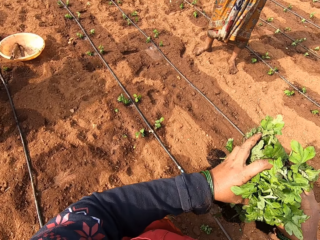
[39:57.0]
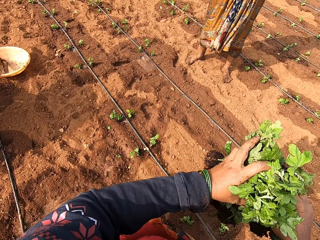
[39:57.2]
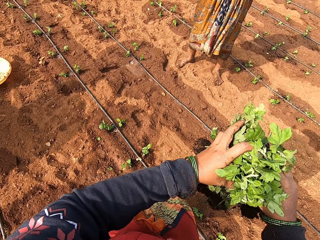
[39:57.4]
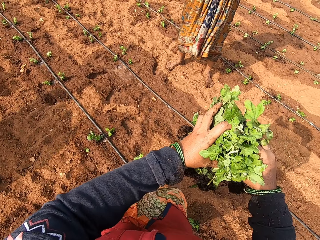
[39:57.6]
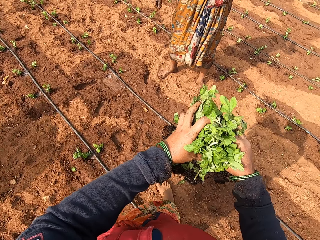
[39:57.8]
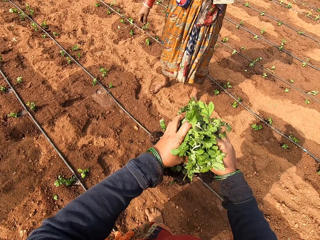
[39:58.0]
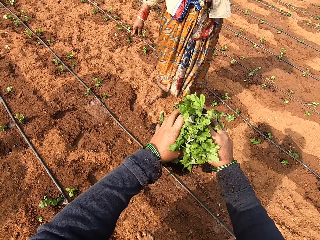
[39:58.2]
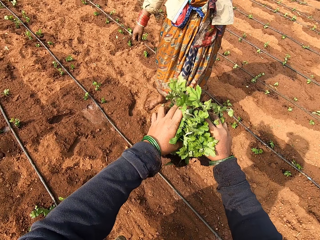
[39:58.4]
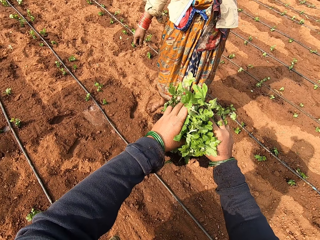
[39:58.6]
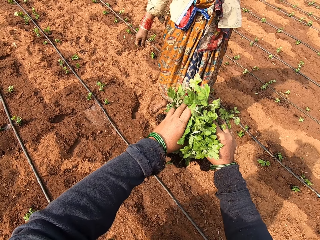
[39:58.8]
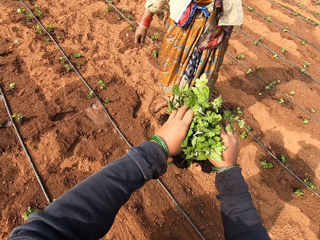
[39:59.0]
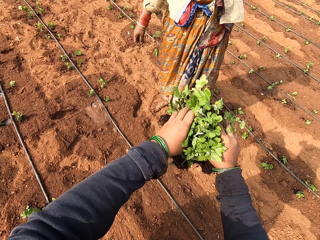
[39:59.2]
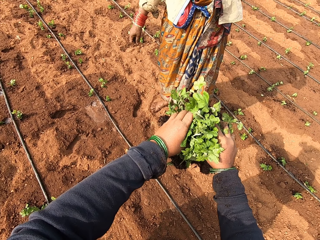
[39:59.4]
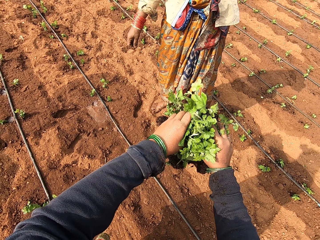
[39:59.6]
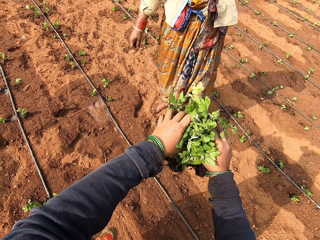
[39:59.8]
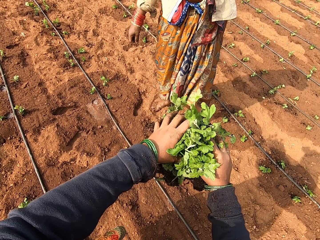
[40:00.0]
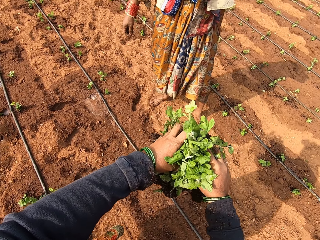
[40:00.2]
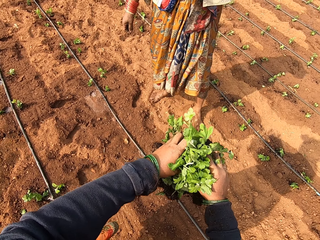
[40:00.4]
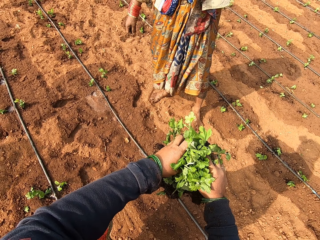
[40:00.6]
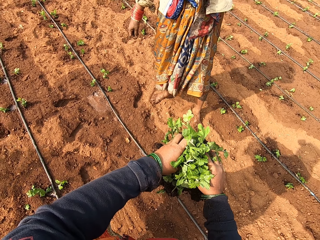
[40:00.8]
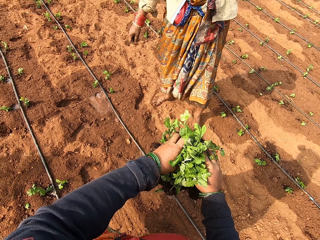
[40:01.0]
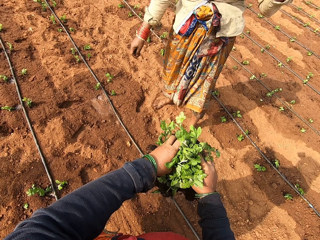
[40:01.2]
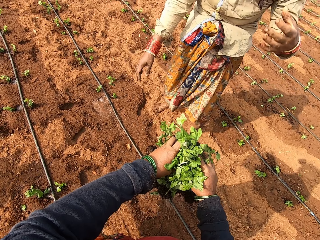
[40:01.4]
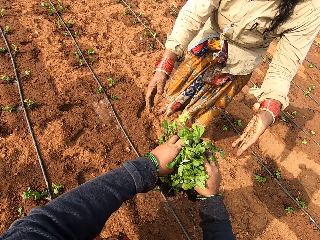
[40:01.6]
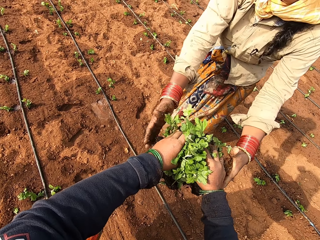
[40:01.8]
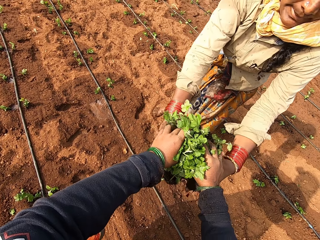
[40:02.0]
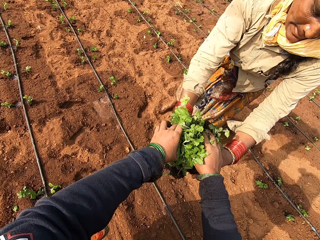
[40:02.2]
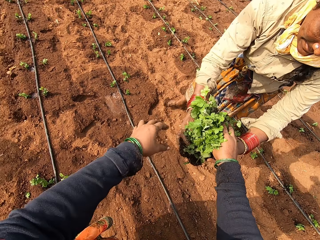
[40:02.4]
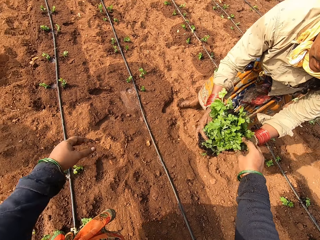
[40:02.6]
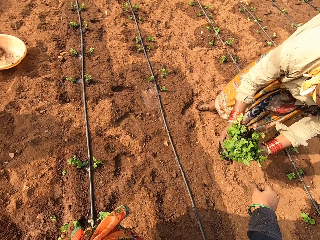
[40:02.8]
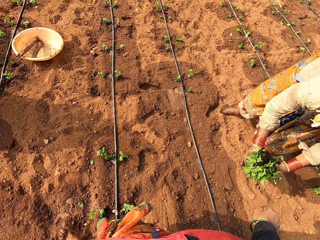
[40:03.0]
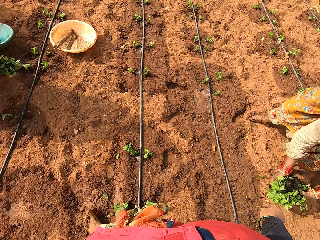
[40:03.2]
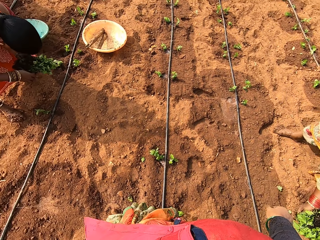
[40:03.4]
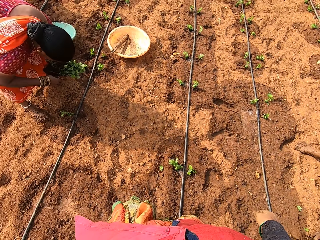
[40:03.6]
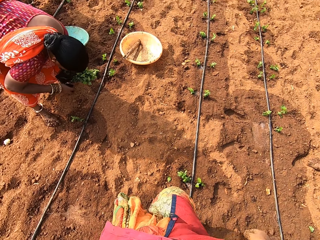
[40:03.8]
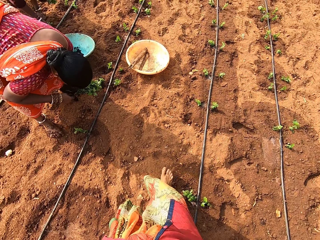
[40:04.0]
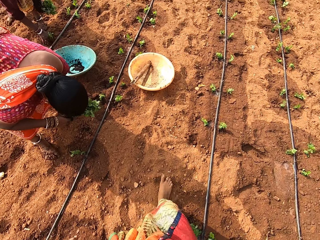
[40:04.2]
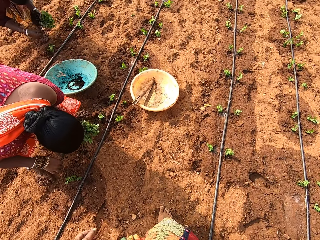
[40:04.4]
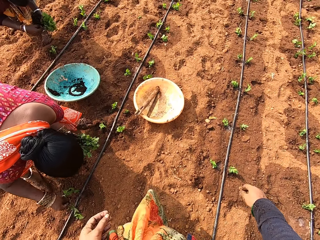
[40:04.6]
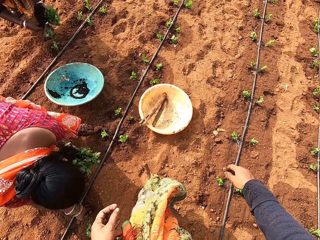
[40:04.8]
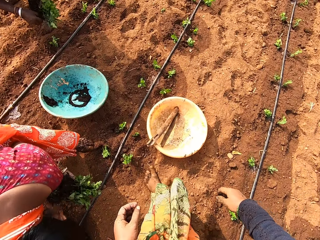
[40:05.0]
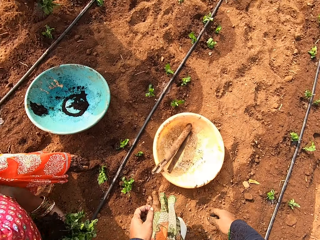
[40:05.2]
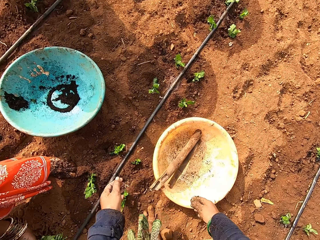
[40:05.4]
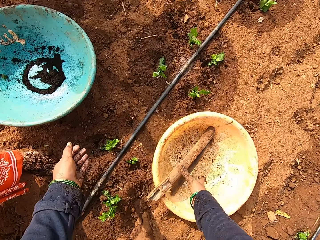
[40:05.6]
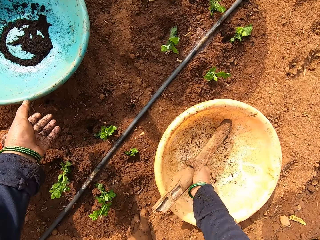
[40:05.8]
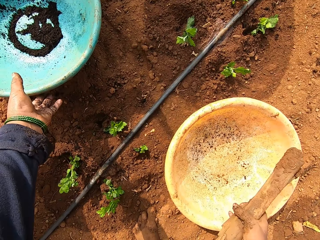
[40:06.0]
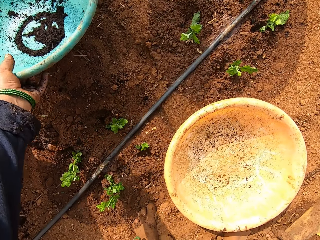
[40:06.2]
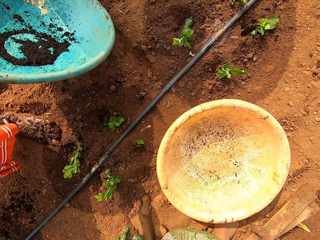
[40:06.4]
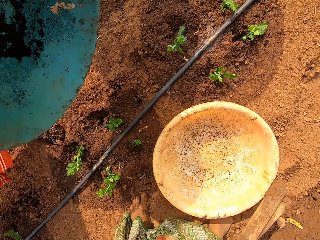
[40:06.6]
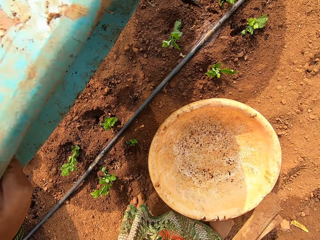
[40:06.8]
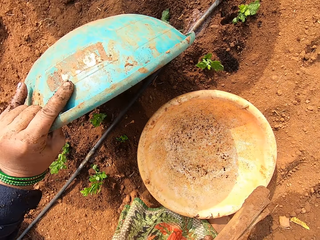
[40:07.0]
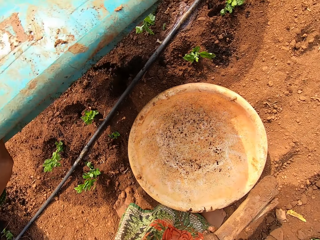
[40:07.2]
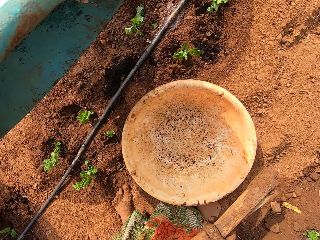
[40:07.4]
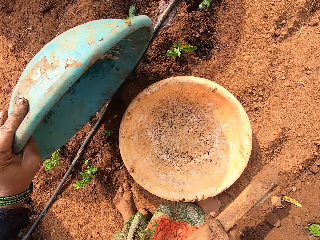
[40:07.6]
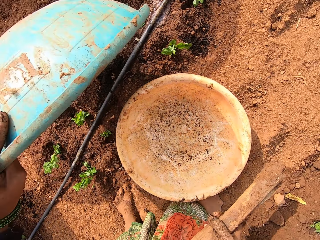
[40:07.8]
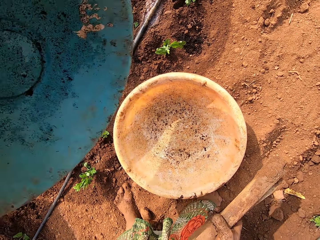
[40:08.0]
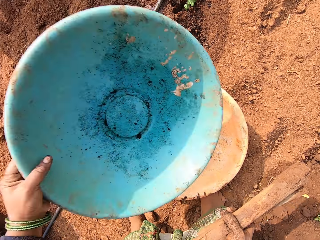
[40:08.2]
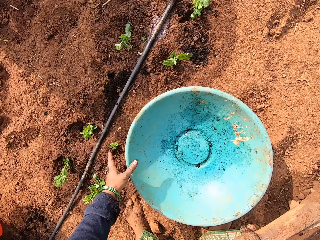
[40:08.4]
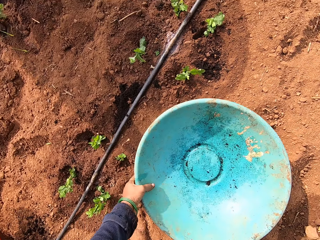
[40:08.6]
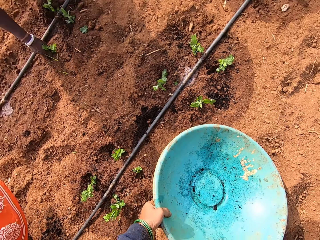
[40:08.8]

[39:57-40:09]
A woman speaks to the camera wearer. The camera wearer stares around the garden. The woman removes her left hand from her camera. The camera wearer passes the spinach to the woman with both hands. The woman drops the spinach on the floor with both hands. The camera wearer walks around the garden. Another woman plants a spinach on the ground with her right hand. The camera wearer removes the sticks from the bowl on the ground with her right hand. She removes the bowl from the ground with her left hand. She removes sand from the bowl.

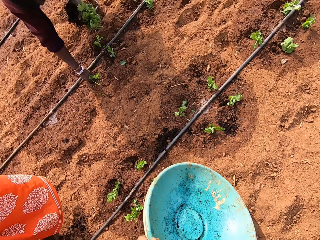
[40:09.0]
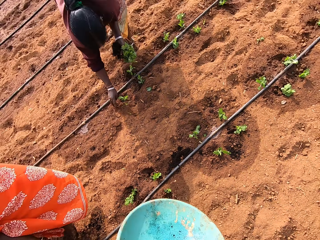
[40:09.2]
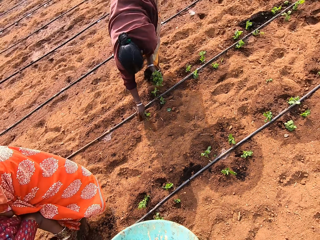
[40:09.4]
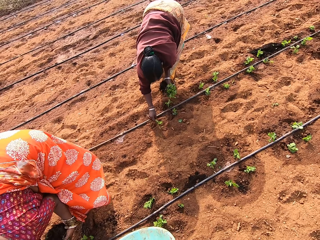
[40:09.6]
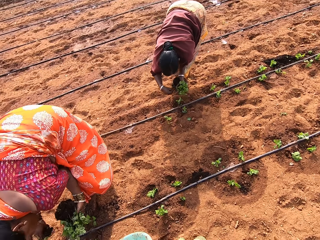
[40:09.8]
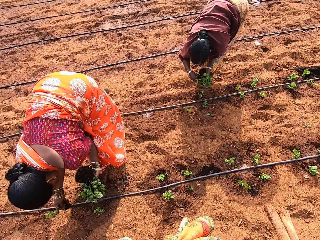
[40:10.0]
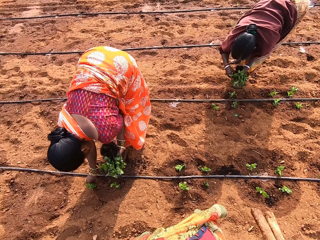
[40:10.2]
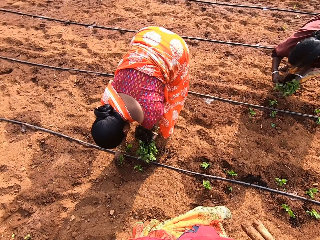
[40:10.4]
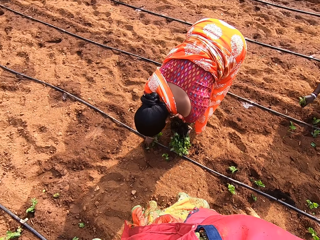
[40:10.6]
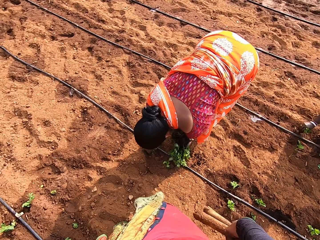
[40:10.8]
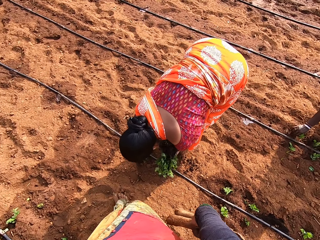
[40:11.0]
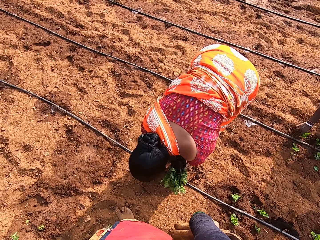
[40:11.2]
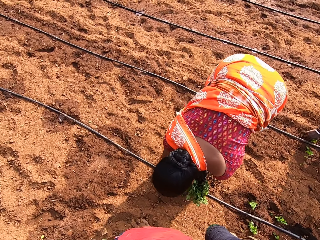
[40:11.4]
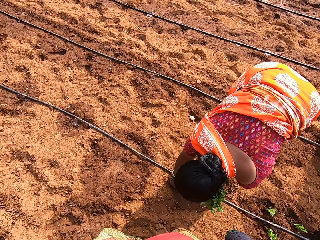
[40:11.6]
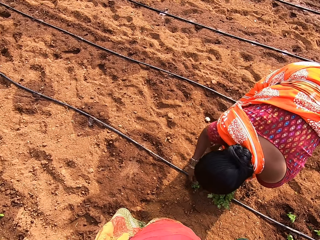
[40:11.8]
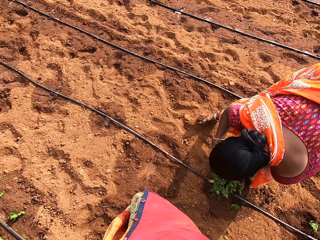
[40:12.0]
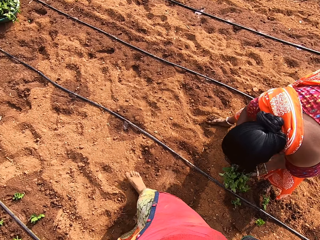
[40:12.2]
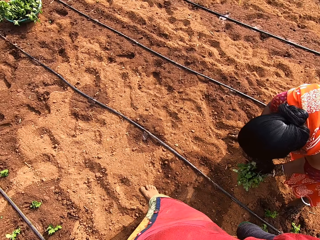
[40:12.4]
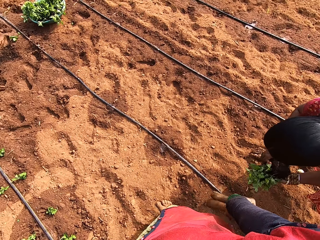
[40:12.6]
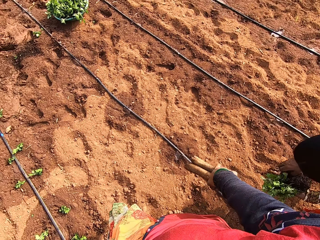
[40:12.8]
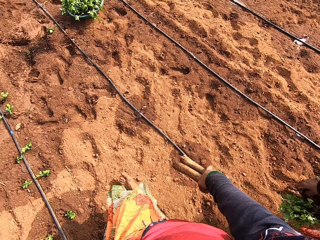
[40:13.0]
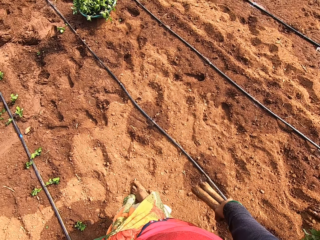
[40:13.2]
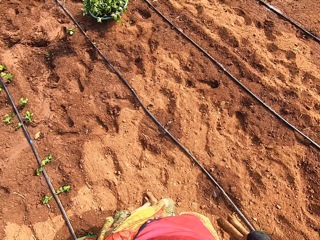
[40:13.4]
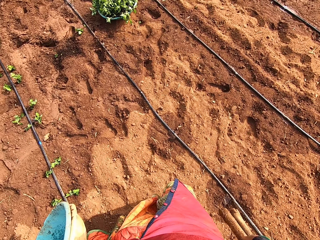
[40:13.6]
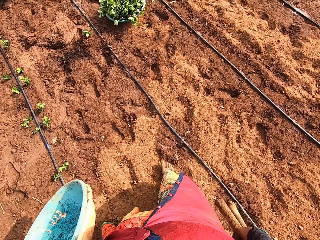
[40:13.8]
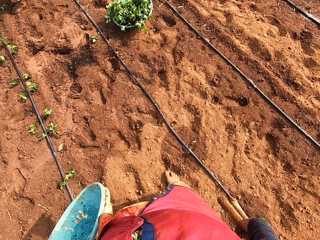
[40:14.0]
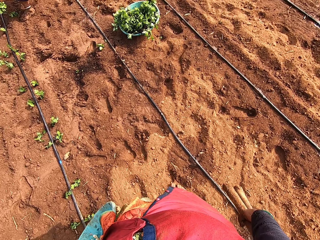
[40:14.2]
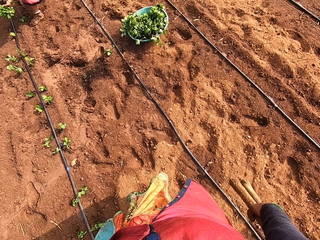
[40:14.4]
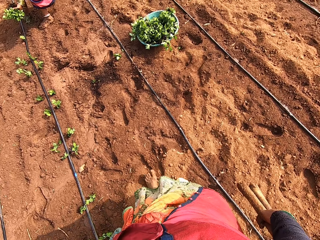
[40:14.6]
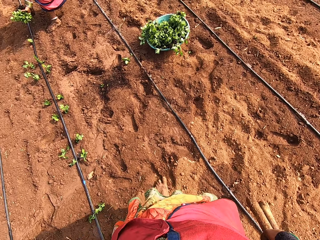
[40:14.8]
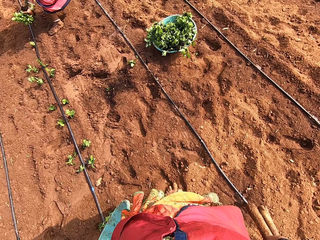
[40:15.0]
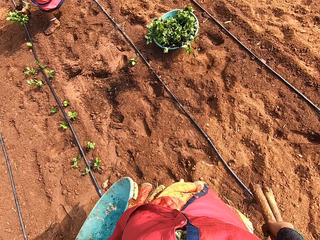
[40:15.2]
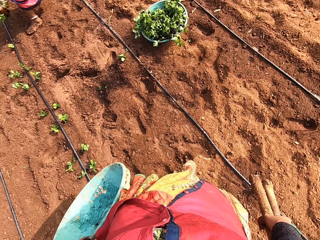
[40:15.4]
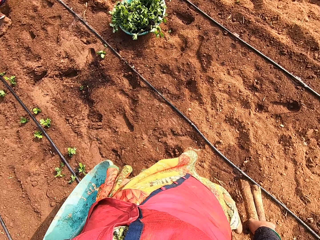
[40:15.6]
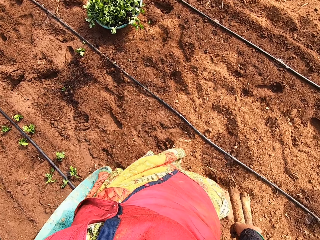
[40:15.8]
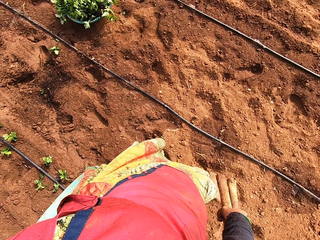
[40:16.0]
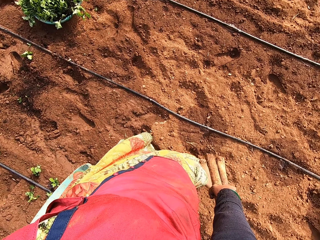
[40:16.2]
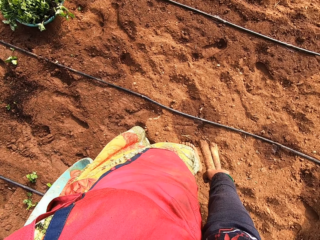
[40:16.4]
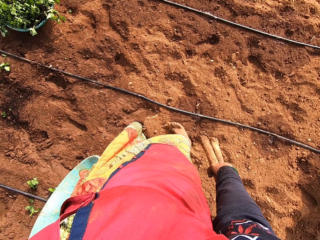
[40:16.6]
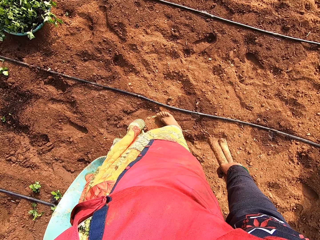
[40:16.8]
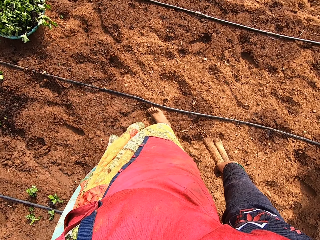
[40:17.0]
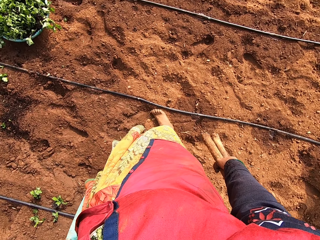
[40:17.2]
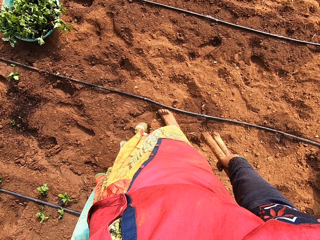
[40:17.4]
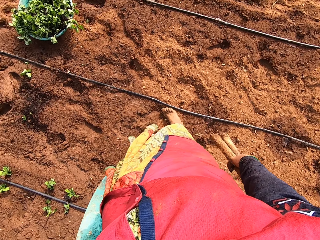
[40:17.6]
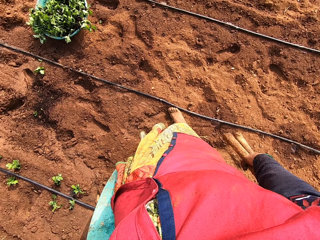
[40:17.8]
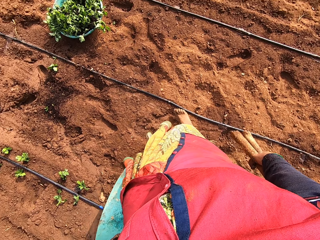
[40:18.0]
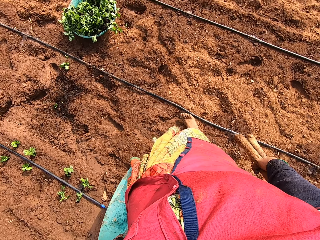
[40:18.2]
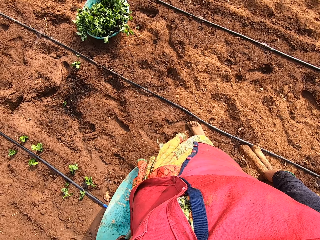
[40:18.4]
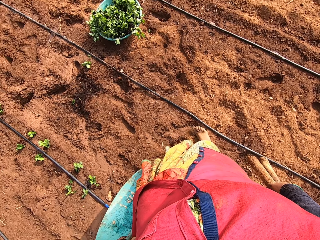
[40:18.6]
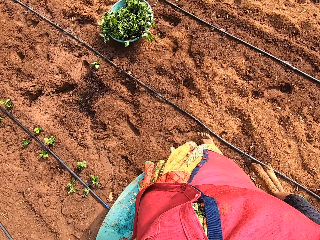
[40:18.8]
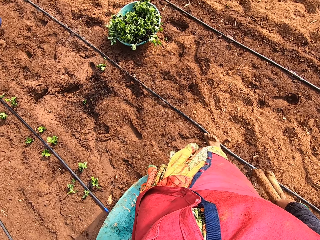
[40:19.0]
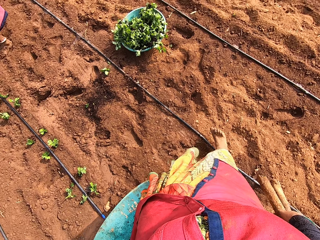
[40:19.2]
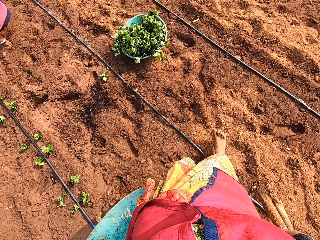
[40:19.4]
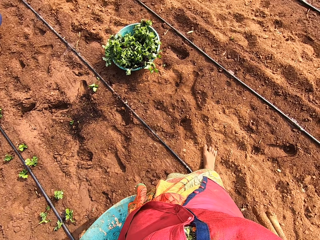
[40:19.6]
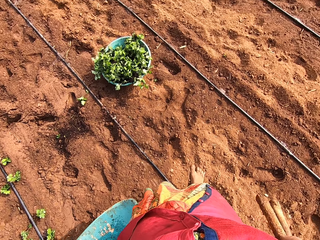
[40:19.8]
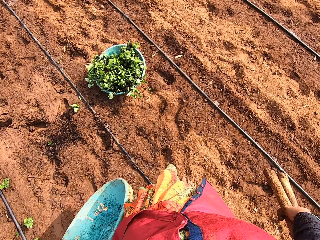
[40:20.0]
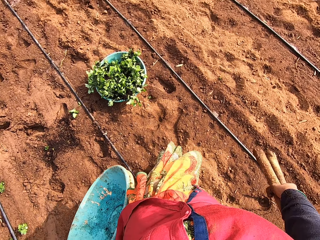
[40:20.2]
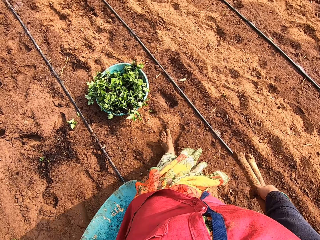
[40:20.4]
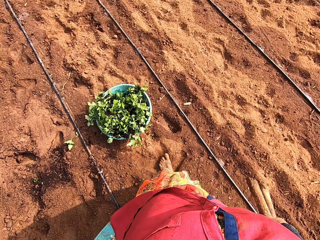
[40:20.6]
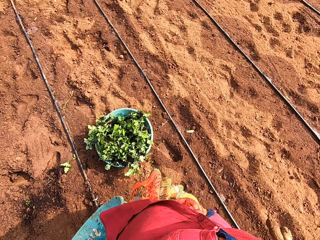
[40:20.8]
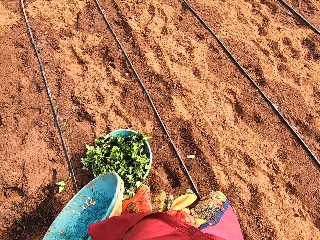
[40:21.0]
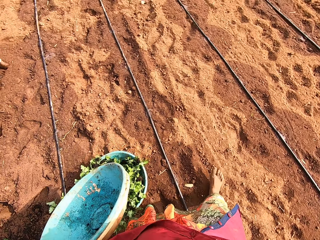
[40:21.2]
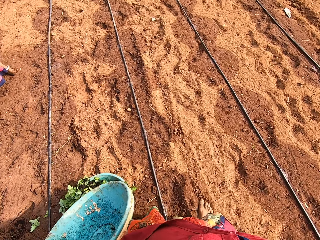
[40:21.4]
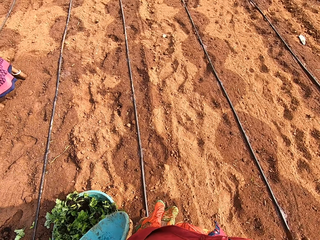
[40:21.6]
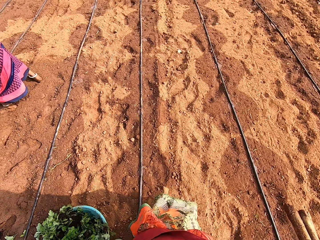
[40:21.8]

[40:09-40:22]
The camera wearer drops the bowl inside the bowl on the ground with her left hand. She picks the bowls from the ground with her left hand. A woman plants a spinach on the ground with her right hand. The camera wearer walks around the garden. Another woman plants the spinach on the ground with her right hand. The camera wearer looks around the garden. She walks around the garden.
